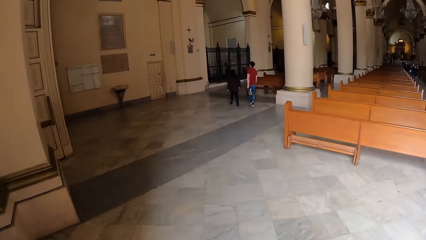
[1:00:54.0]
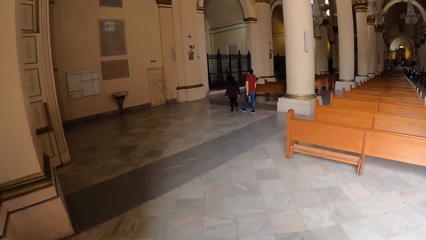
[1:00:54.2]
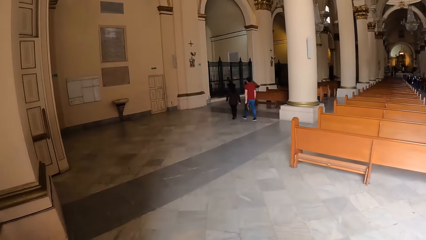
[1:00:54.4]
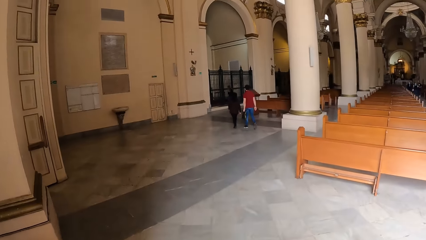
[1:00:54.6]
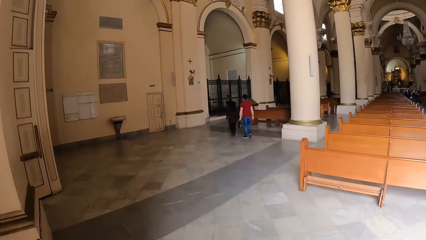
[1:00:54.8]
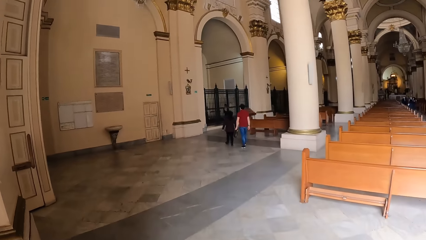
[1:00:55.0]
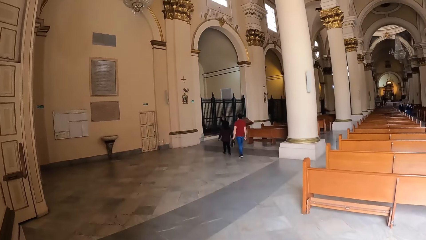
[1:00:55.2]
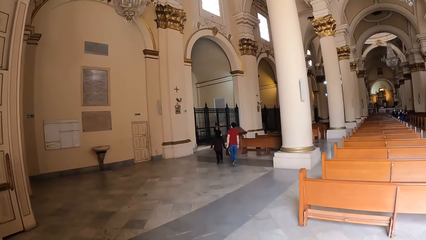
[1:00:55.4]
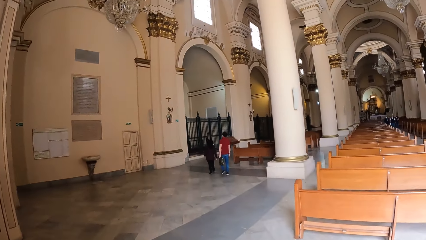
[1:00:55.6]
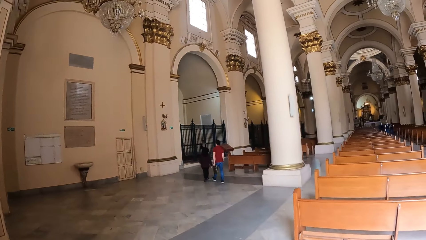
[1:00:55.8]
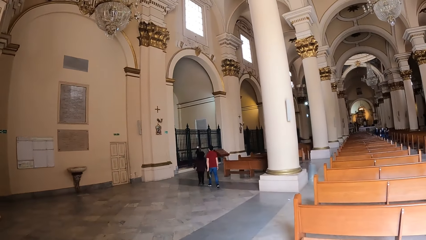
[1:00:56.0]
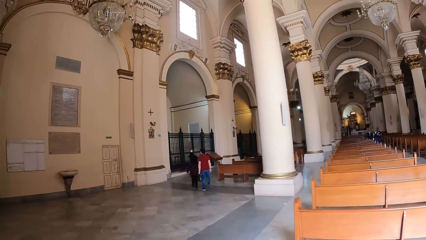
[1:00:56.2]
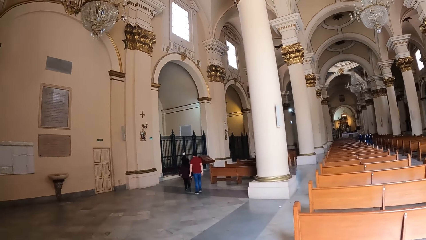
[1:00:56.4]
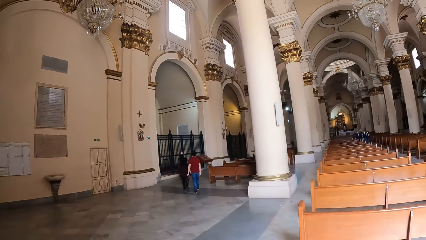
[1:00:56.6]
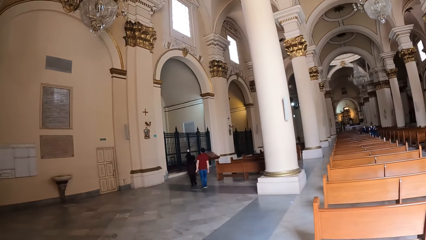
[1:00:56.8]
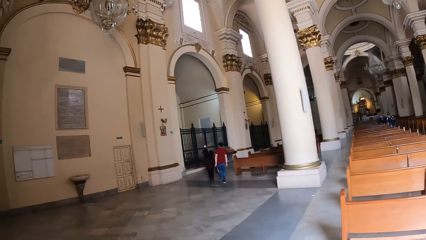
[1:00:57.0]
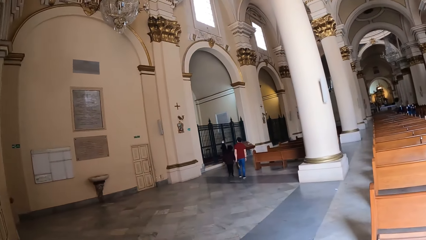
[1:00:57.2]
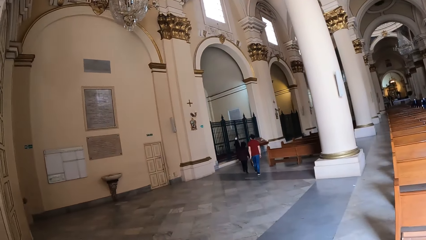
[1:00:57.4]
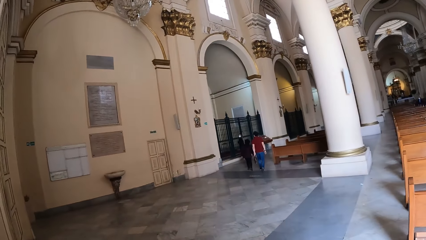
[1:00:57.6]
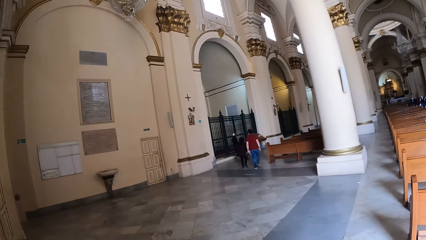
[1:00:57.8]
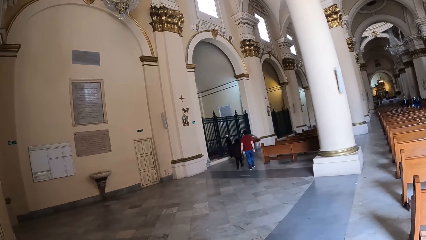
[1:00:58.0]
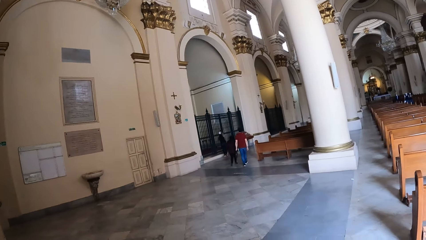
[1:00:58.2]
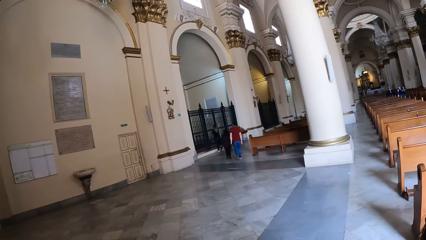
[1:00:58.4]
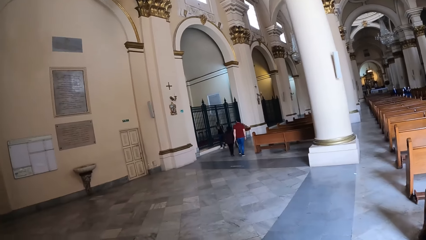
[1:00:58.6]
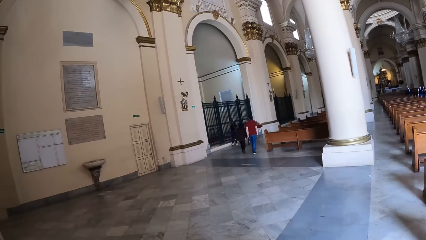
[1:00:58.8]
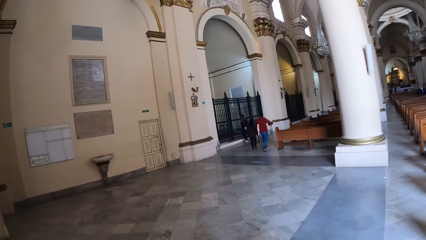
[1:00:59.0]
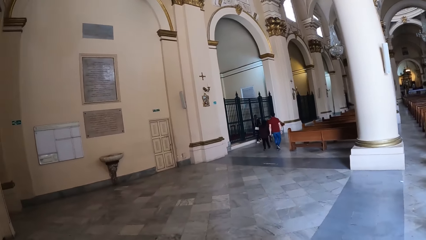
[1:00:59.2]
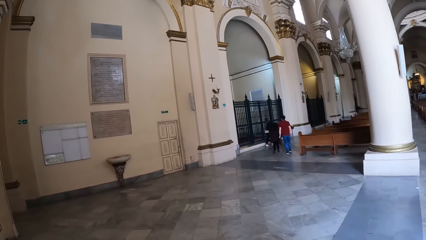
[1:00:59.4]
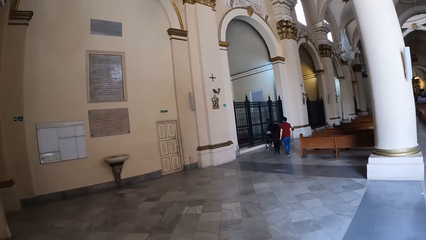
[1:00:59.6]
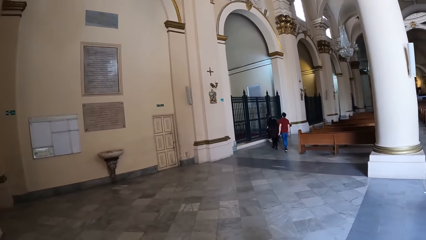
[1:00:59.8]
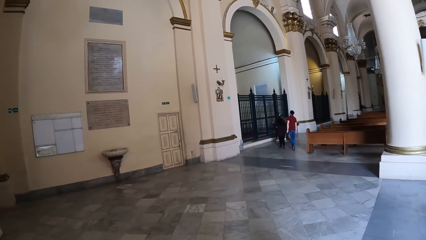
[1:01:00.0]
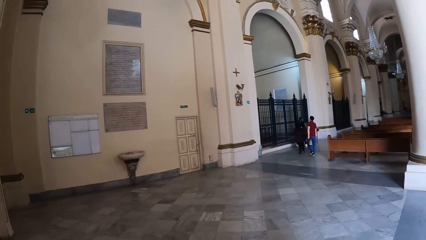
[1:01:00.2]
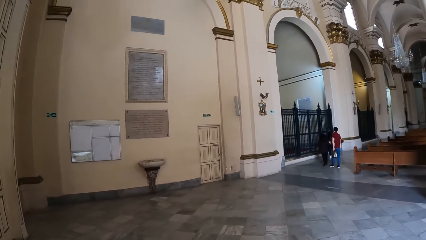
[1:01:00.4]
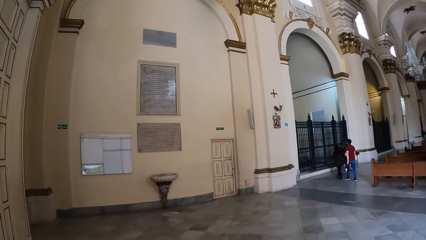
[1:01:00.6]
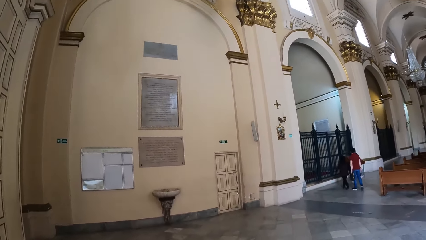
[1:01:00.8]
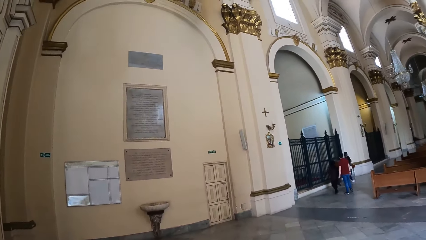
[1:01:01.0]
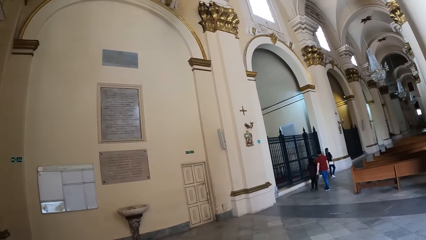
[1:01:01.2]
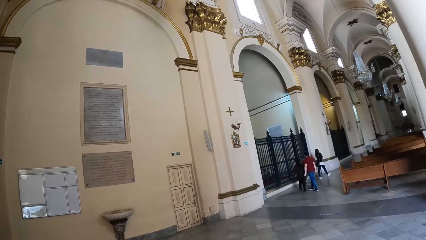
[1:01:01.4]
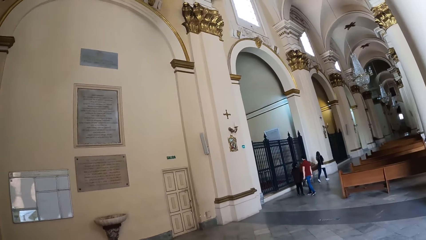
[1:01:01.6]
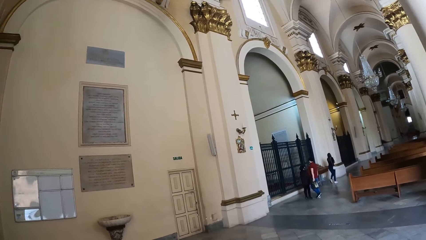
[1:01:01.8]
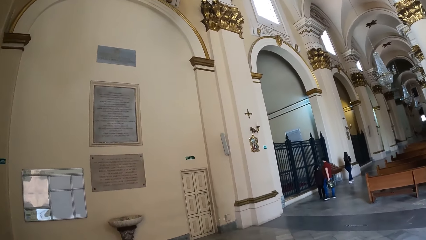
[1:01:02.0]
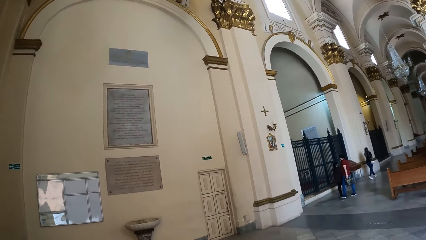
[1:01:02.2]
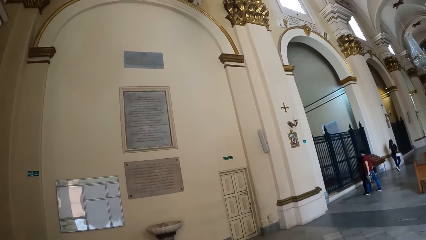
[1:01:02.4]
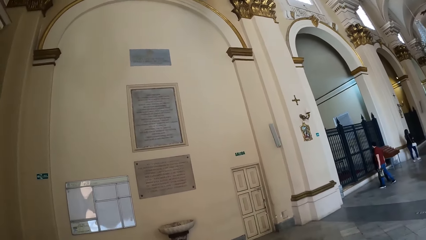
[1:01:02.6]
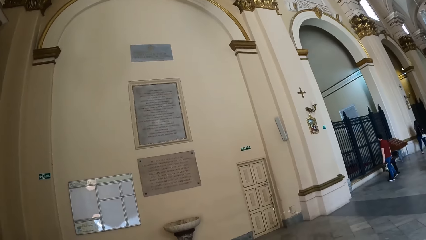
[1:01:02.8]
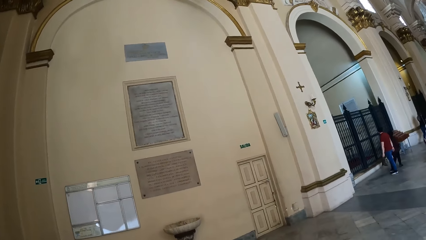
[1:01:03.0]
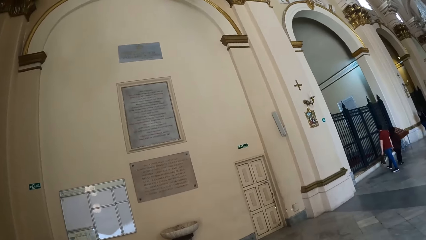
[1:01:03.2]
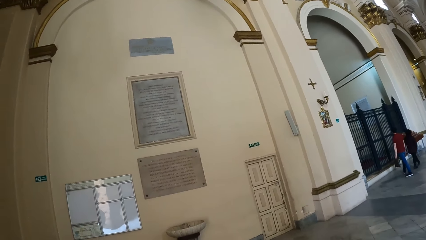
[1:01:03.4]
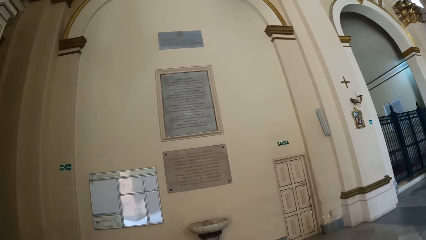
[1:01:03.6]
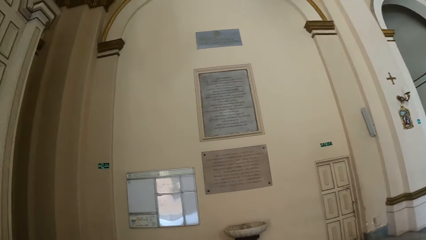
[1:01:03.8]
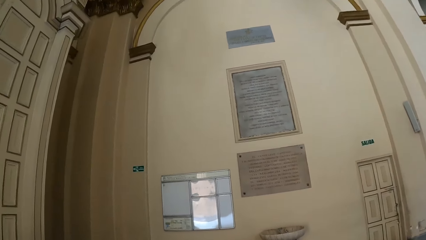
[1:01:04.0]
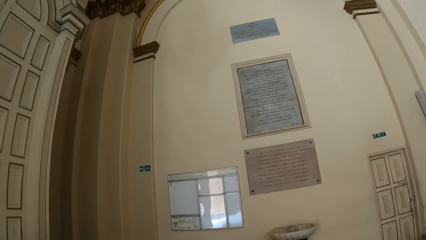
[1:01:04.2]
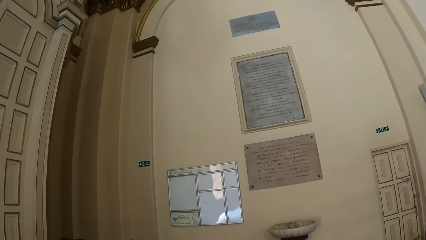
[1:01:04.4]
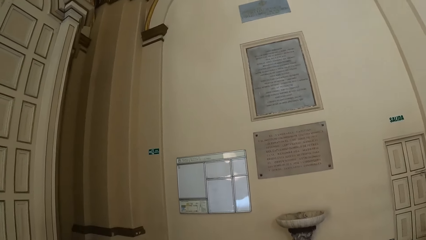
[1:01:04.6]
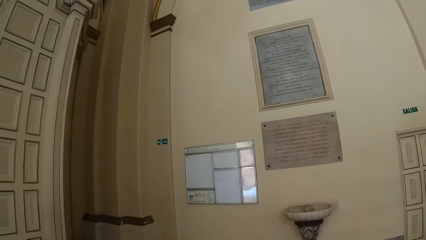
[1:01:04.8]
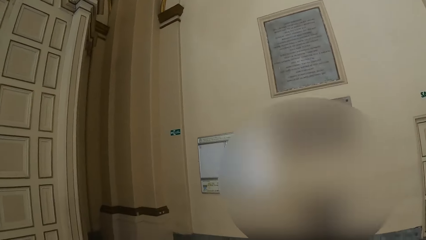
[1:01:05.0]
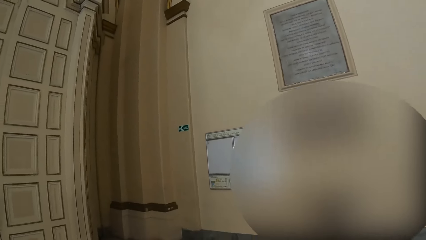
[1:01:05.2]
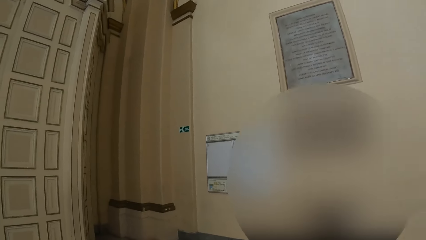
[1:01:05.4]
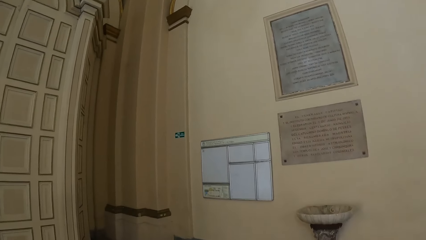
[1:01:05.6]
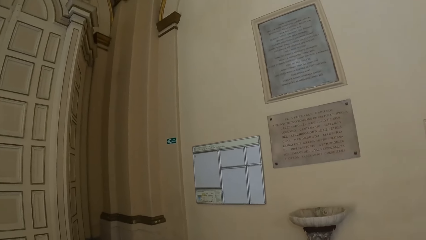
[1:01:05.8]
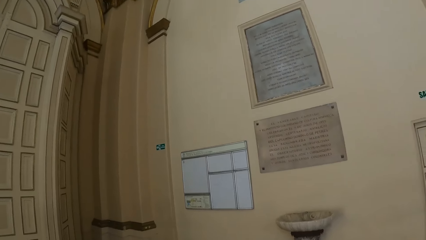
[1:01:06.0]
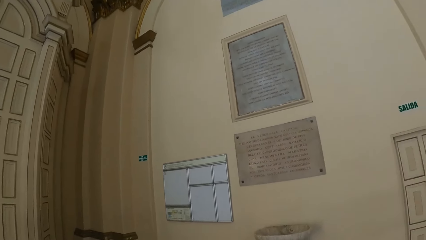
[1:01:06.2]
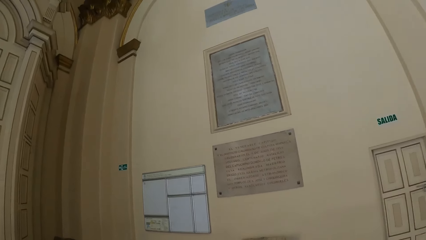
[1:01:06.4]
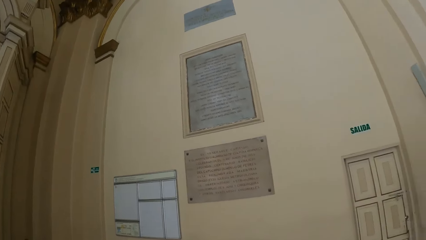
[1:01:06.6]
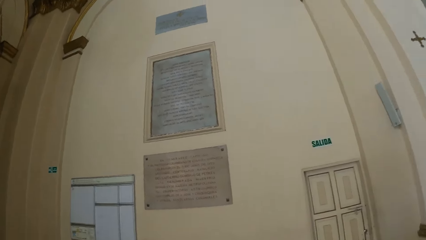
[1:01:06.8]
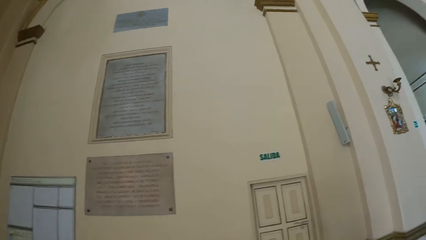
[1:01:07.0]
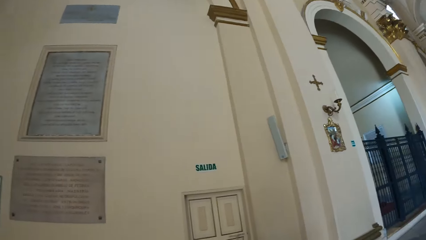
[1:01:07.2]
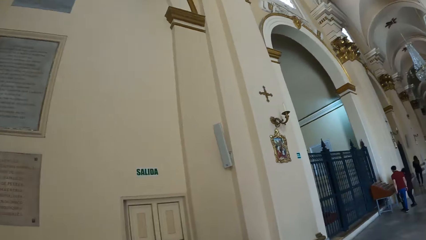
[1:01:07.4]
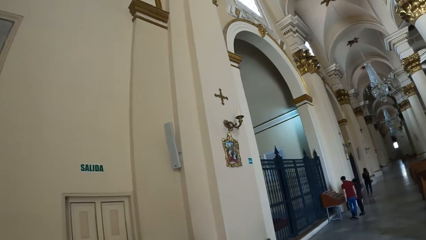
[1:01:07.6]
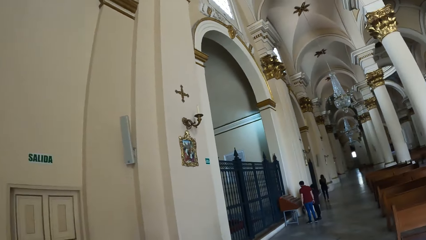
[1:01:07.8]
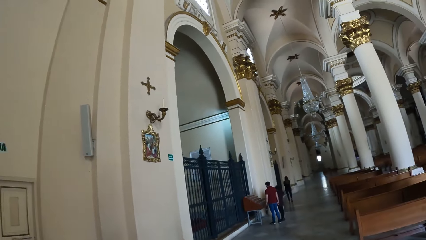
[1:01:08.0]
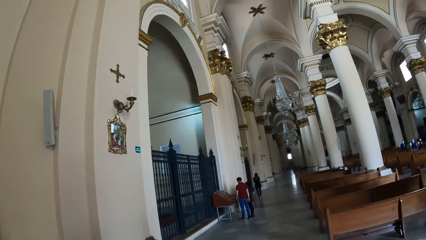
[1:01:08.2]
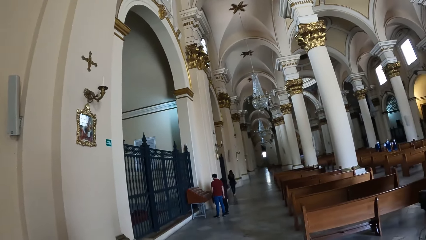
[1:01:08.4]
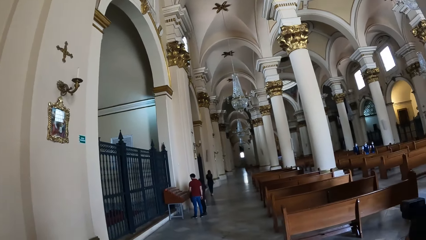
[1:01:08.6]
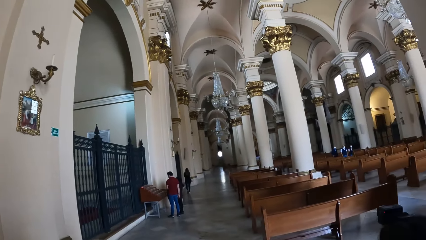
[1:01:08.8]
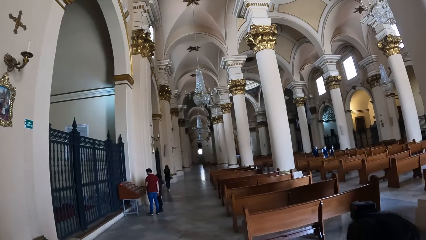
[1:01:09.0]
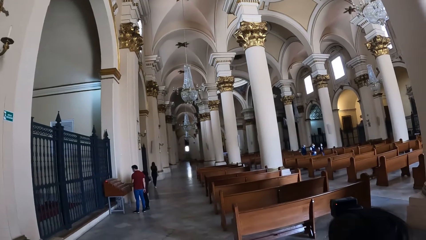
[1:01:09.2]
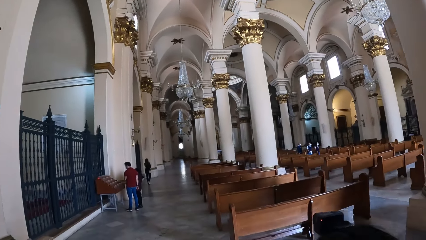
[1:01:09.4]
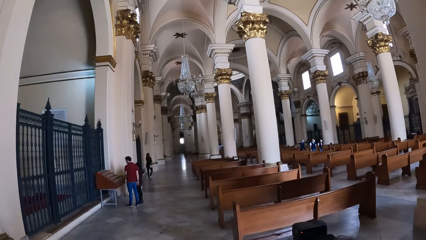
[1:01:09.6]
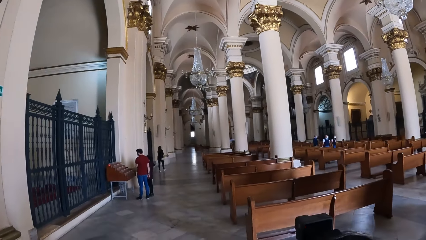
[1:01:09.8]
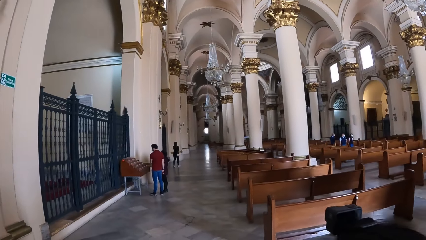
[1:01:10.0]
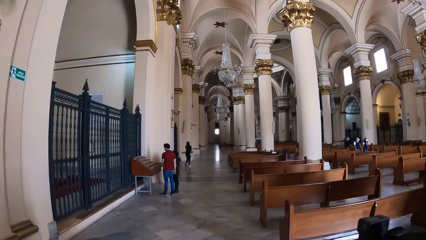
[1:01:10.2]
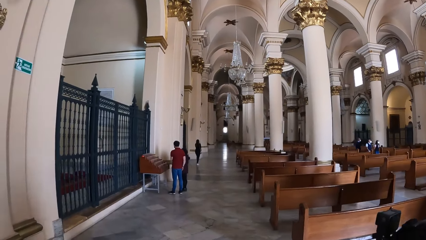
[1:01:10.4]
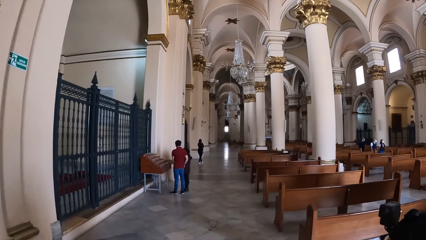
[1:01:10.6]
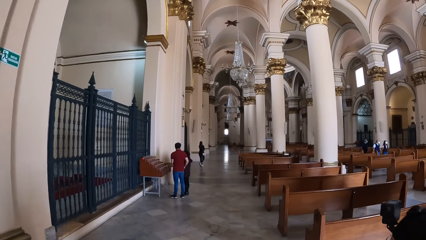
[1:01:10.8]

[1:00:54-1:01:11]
The camera wearer walks.
